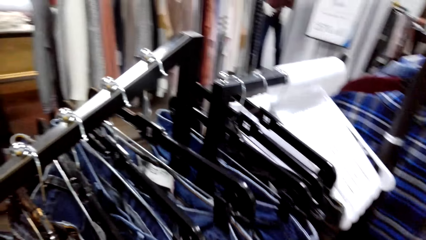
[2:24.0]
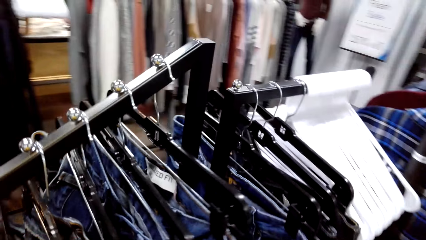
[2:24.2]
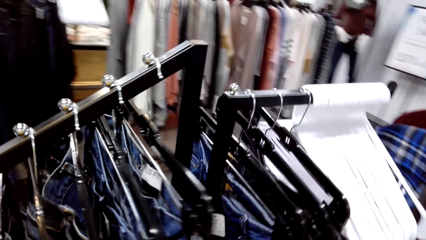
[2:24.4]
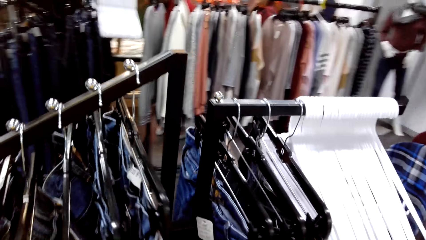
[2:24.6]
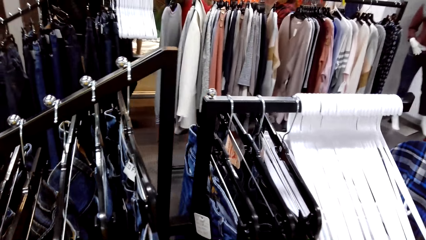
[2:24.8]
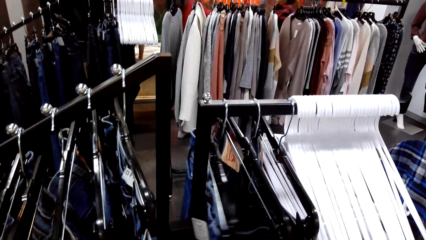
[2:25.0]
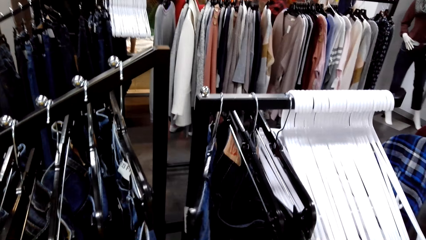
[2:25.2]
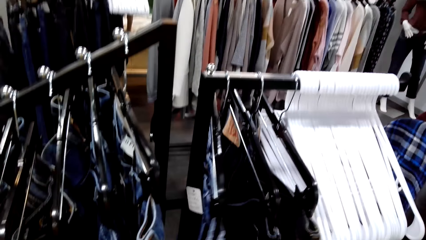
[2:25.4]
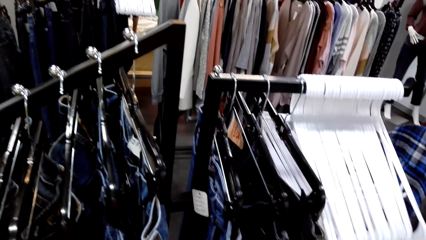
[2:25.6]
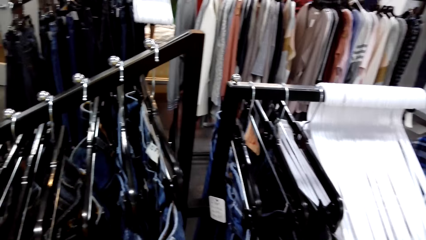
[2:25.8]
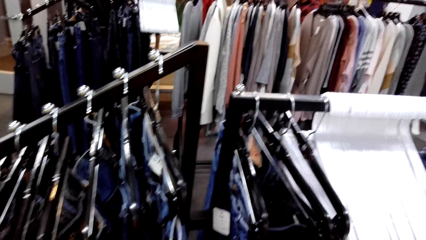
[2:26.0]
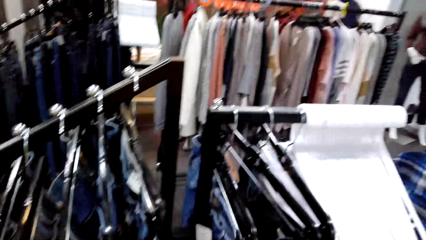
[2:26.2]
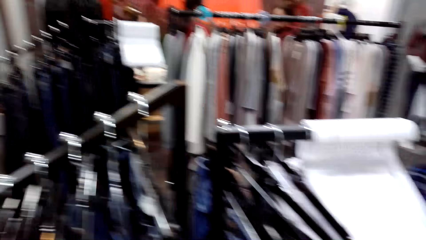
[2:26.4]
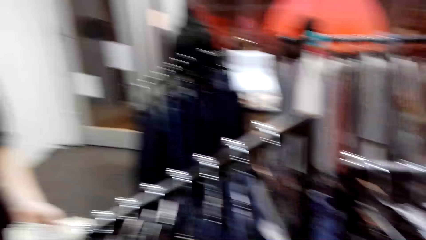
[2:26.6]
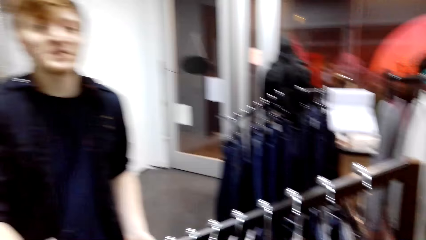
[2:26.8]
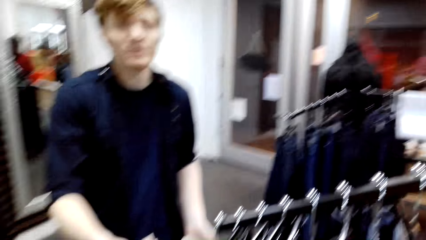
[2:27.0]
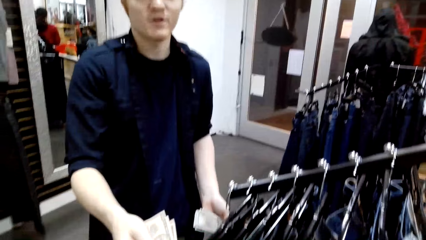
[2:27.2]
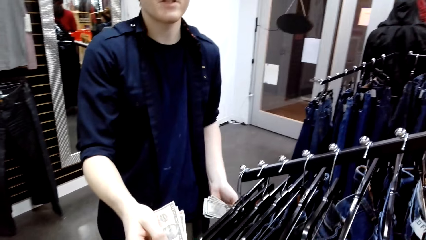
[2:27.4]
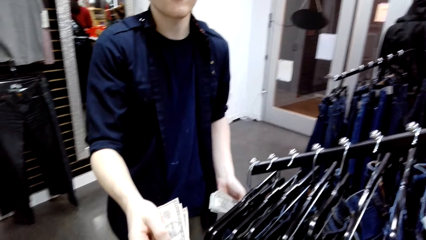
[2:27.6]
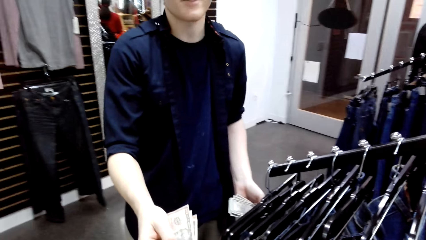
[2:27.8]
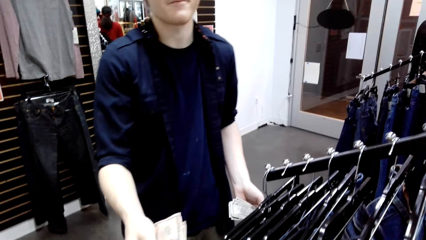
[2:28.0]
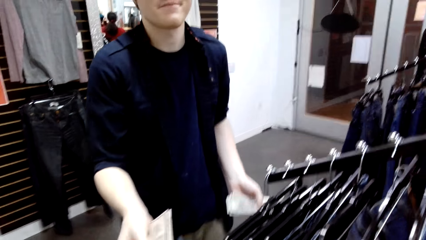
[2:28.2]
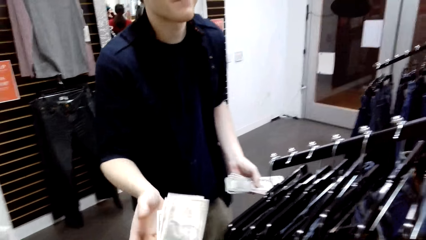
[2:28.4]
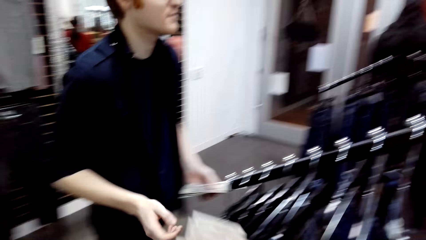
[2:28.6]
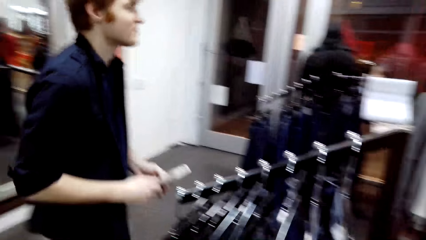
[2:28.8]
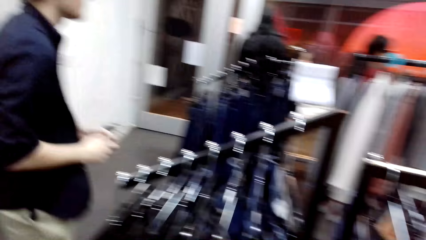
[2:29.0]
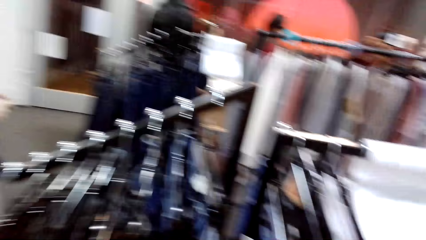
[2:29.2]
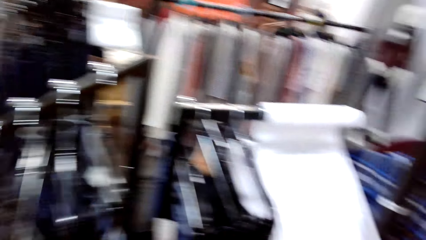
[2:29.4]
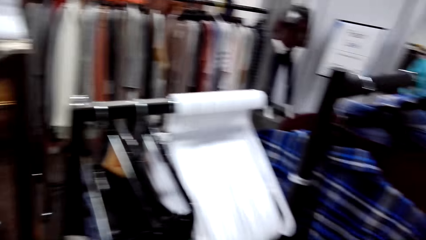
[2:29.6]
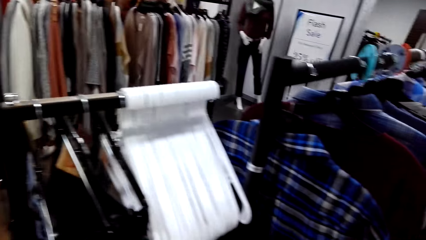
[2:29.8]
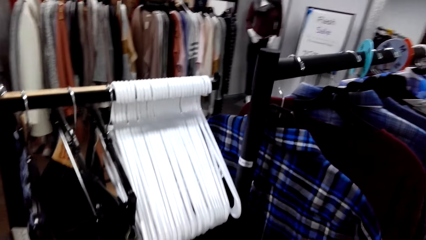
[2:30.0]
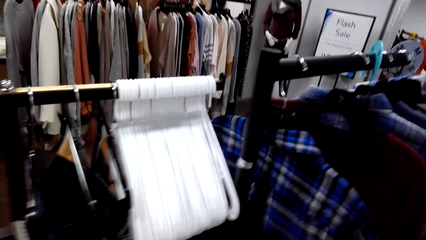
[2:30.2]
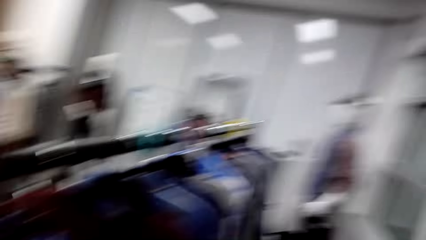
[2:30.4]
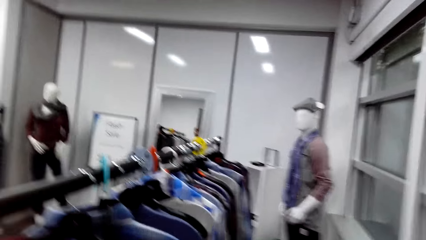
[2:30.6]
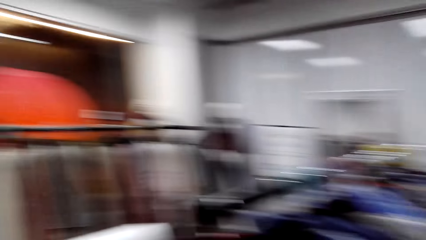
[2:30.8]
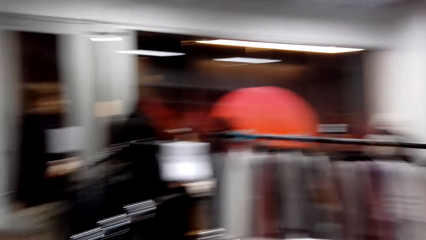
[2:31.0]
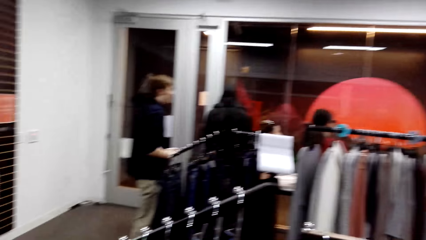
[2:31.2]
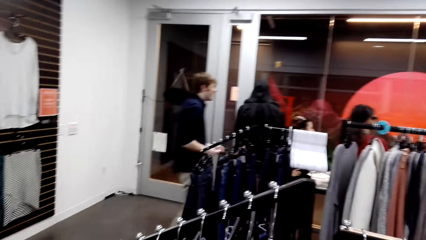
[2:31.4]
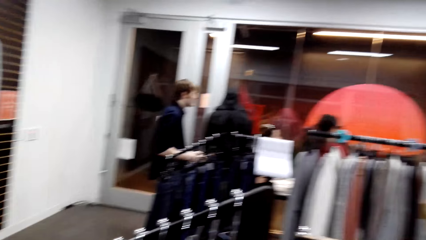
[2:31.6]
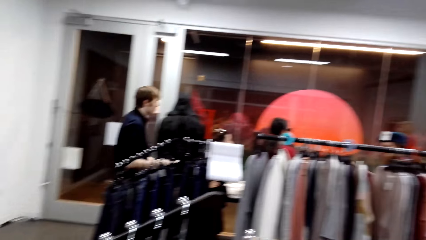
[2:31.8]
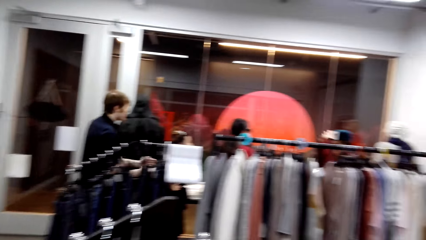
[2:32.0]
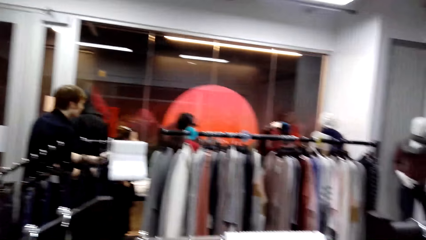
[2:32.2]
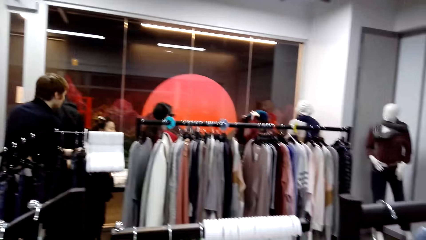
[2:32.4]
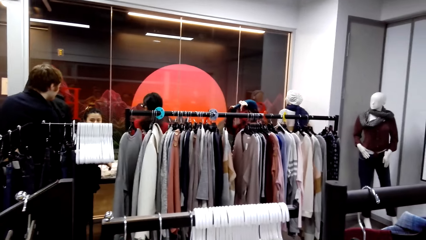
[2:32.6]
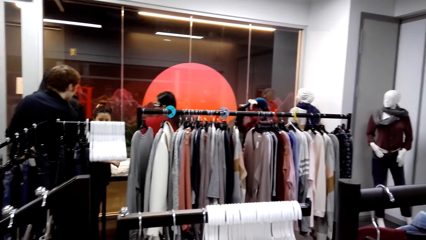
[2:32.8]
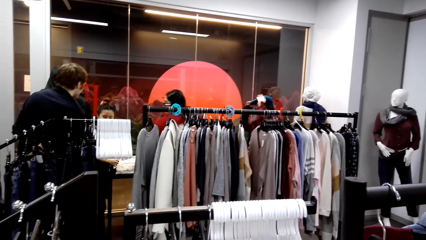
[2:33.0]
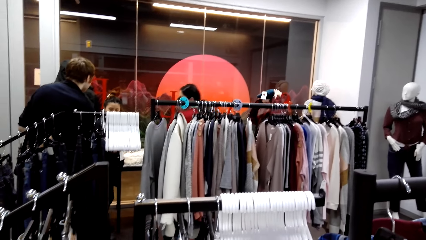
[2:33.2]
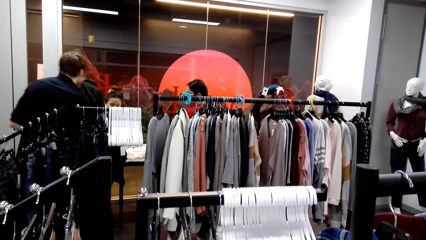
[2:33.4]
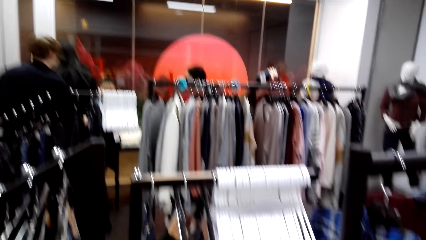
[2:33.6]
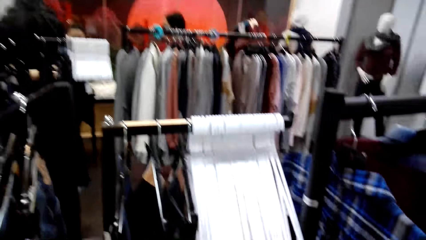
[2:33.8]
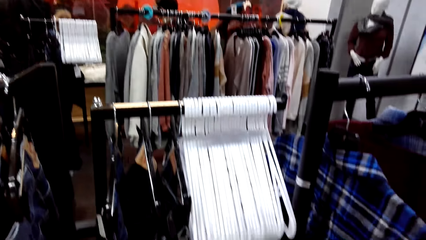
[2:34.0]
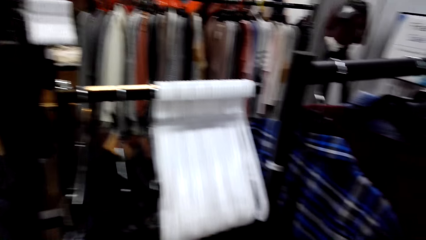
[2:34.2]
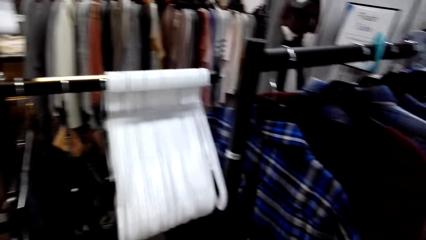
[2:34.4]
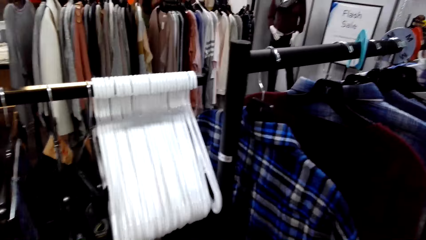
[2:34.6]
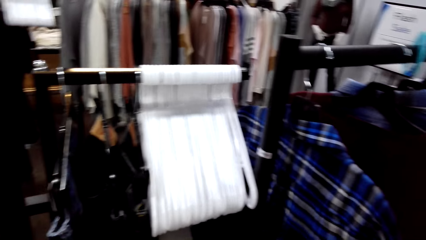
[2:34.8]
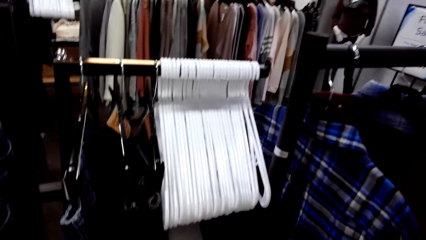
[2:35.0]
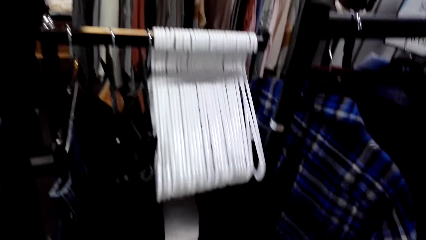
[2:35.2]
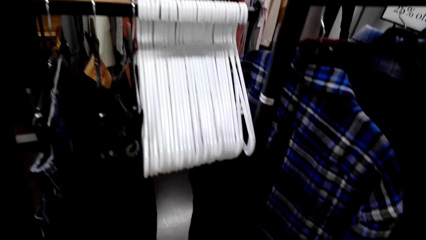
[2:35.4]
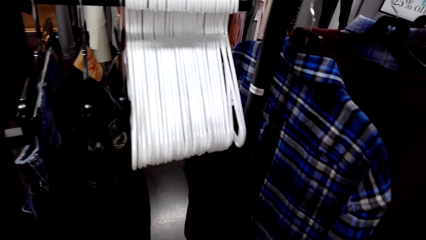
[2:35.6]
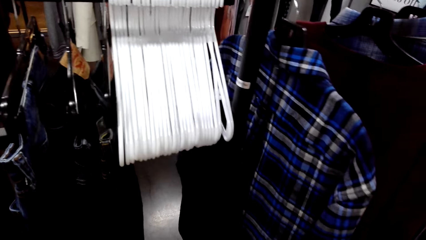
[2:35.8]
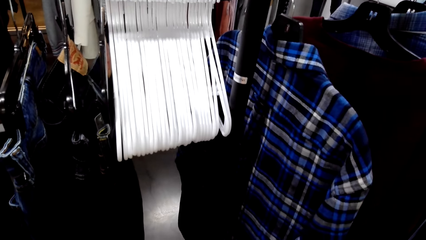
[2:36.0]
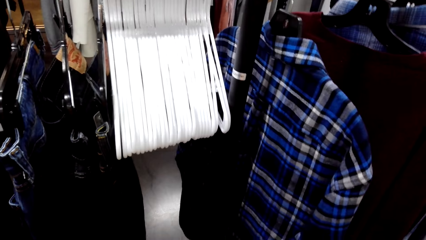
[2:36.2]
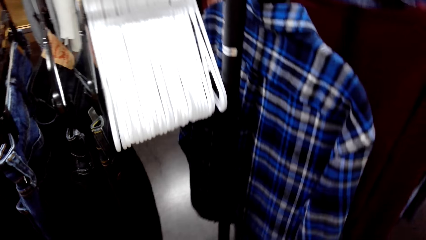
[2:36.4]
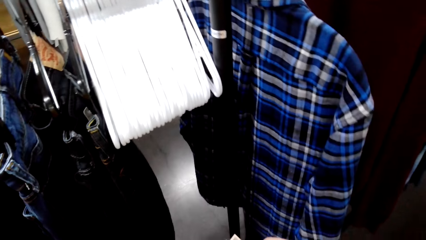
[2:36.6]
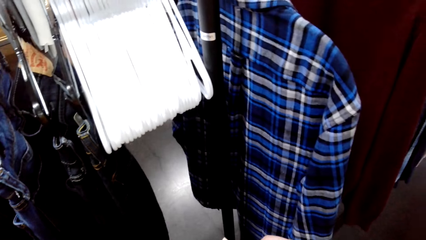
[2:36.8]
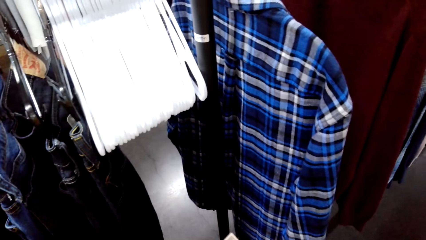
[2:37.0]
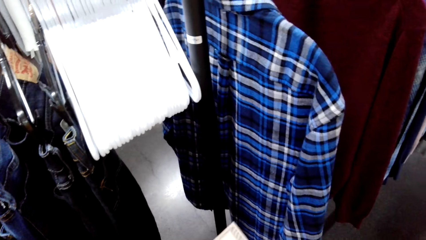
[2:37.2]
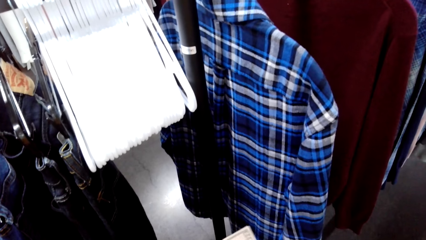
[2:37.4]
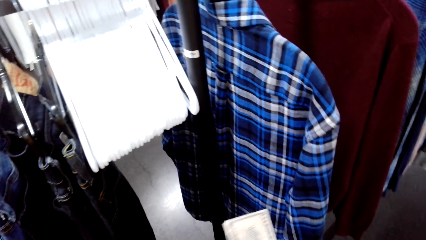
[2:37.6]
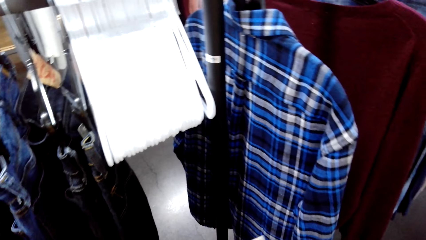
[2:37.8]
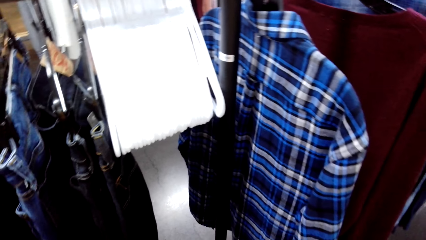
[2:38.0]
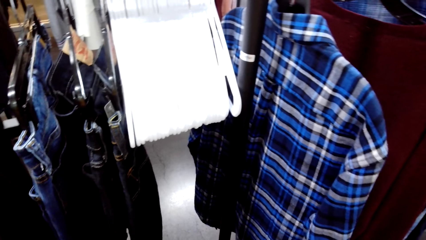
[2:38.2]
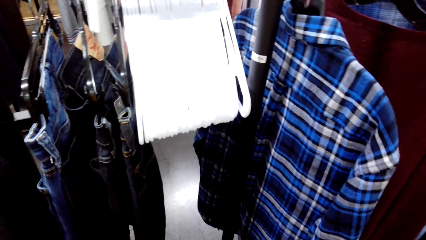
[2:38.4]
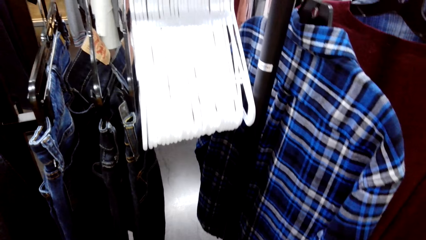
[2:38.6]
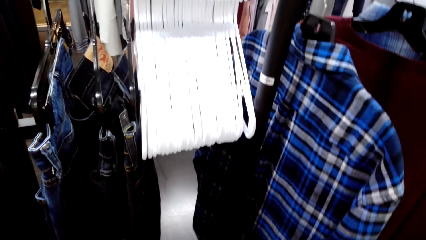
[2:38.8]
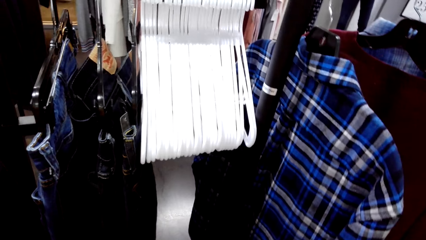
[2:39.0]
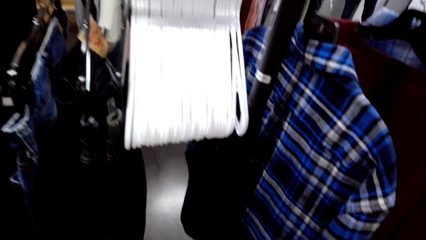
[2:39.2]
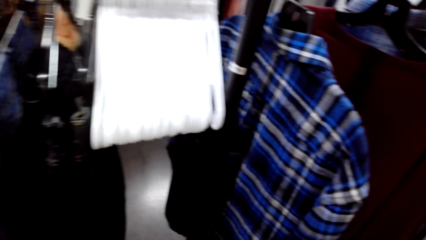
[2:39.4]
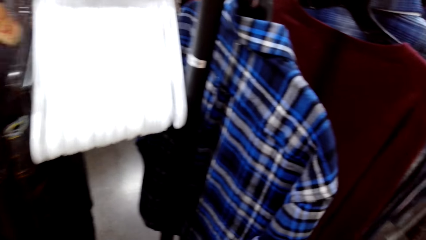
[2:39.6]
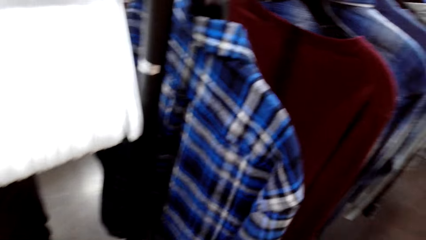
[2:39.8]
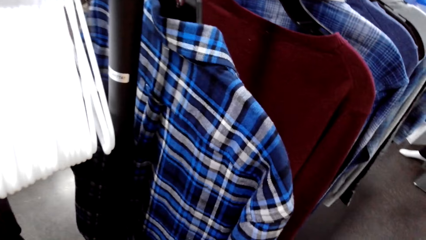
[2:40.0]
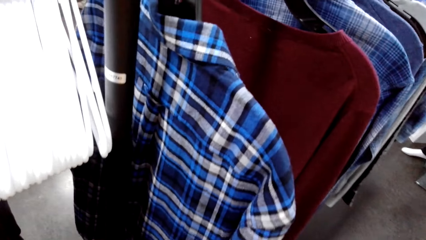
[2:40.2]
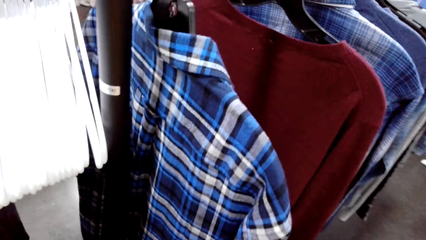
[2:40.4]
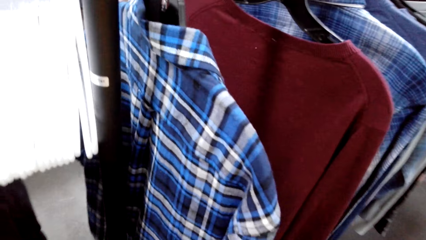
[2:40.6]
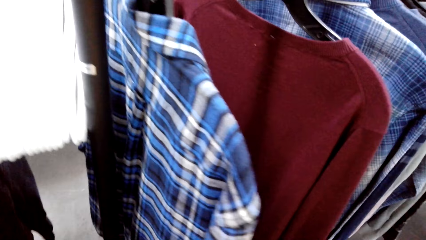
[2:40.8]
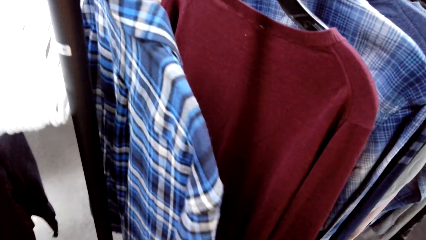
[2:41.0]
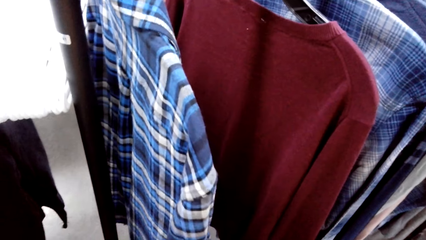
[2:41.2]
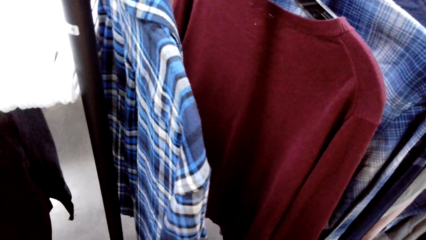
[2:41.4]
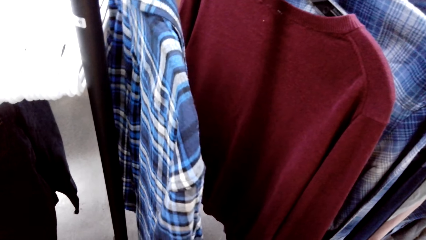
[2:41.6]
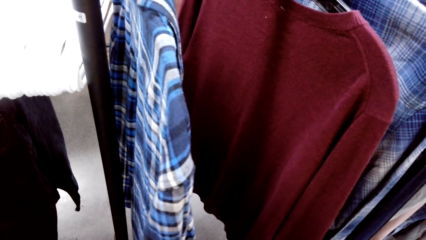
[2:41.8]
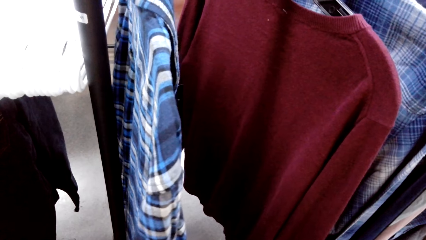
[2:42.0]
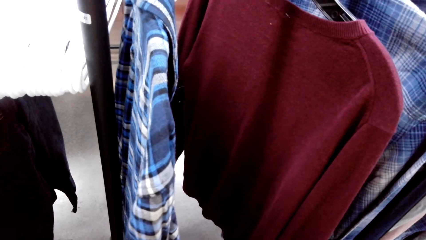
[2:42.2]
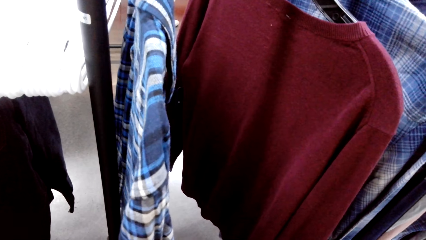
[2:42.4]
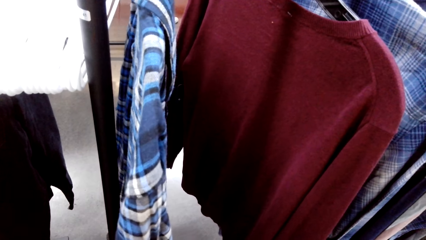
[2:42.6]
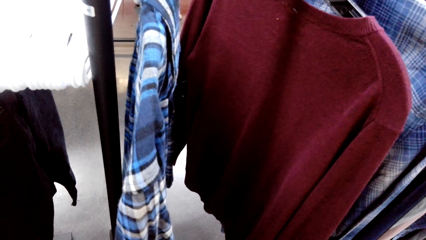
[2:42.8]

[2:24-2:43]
The camera wearer touches a trouser on the hanging line. They look around. A man passes money to the camera wearer. The camera wearer dialogues with the man. They lift the money. The man walks forward. The camera wearer looks around the boutique.
